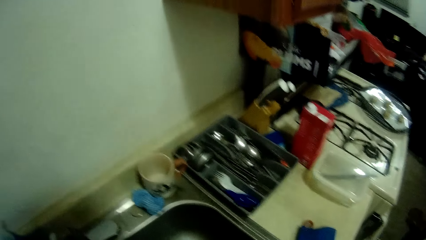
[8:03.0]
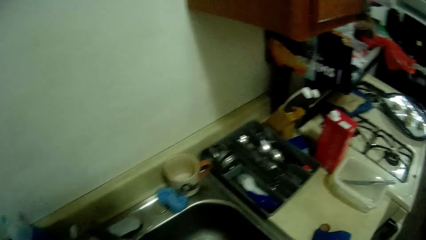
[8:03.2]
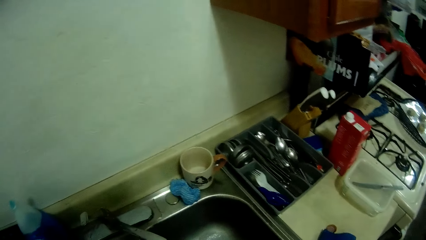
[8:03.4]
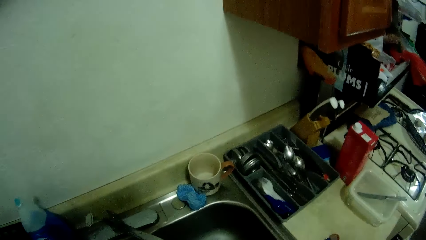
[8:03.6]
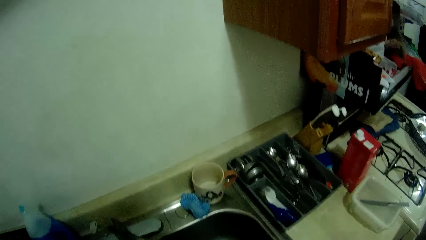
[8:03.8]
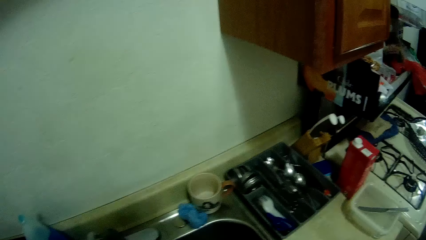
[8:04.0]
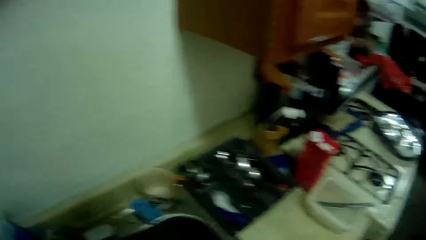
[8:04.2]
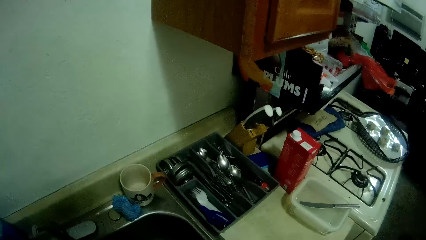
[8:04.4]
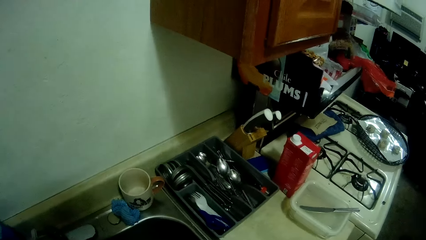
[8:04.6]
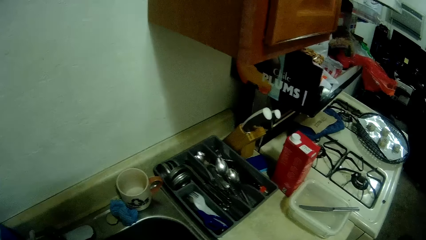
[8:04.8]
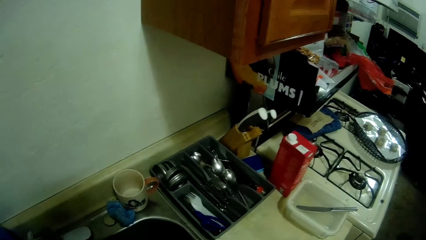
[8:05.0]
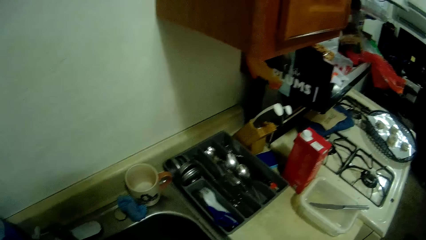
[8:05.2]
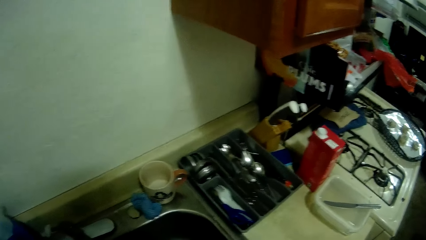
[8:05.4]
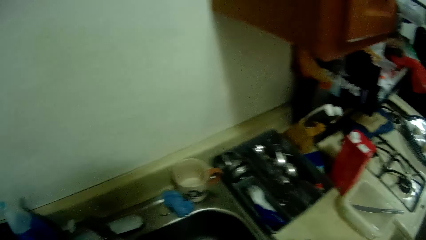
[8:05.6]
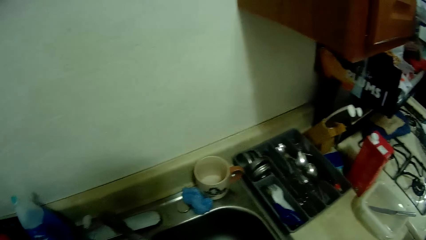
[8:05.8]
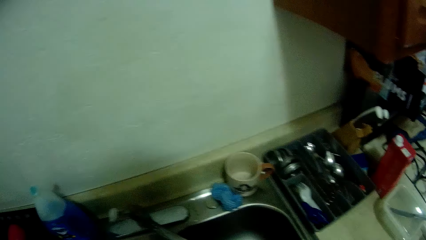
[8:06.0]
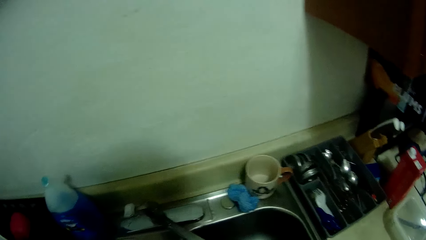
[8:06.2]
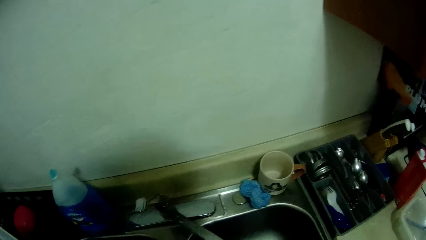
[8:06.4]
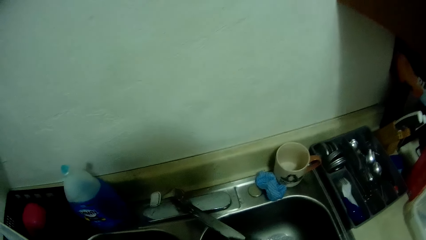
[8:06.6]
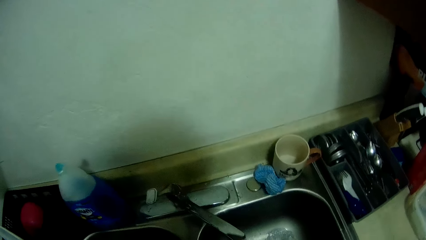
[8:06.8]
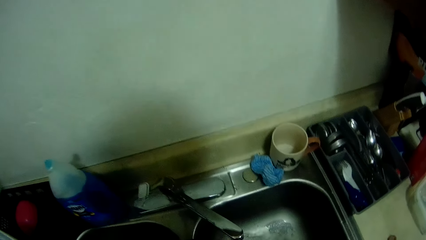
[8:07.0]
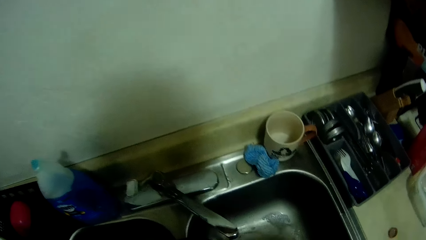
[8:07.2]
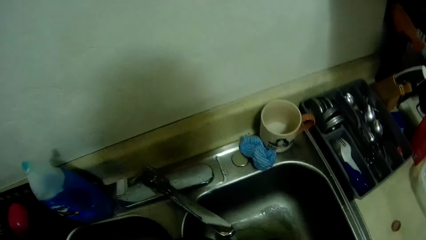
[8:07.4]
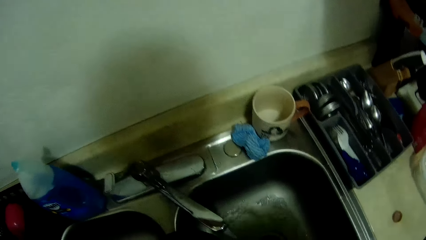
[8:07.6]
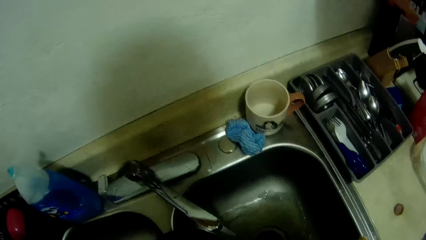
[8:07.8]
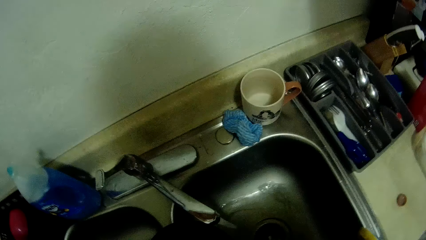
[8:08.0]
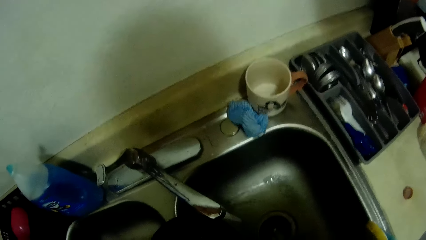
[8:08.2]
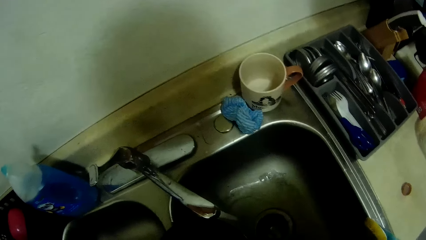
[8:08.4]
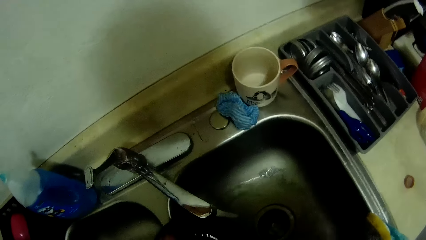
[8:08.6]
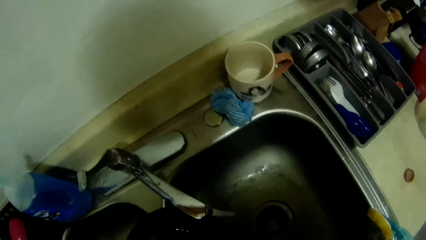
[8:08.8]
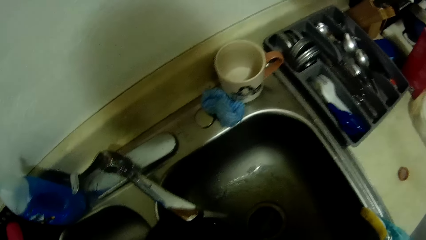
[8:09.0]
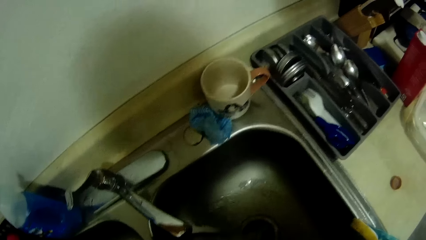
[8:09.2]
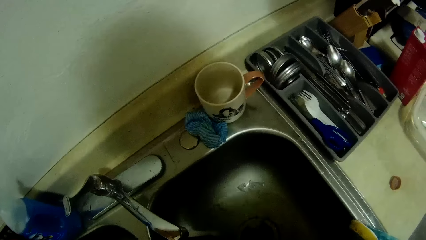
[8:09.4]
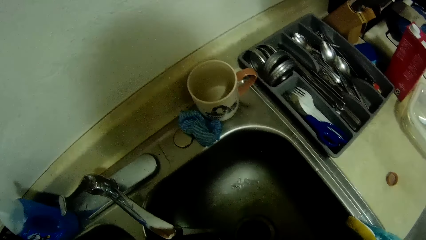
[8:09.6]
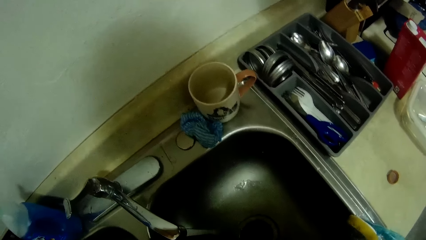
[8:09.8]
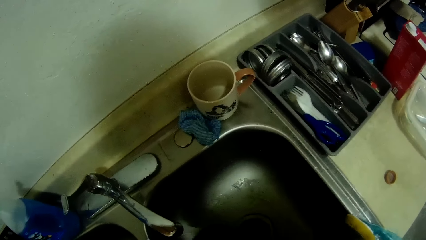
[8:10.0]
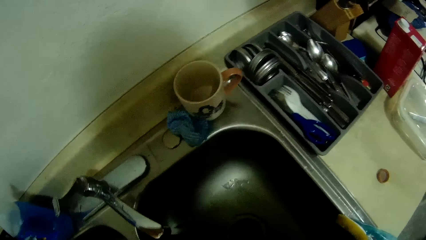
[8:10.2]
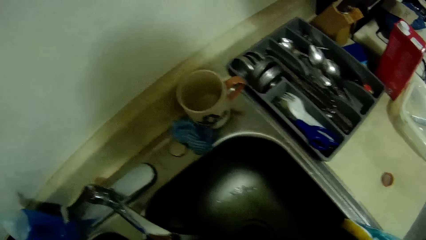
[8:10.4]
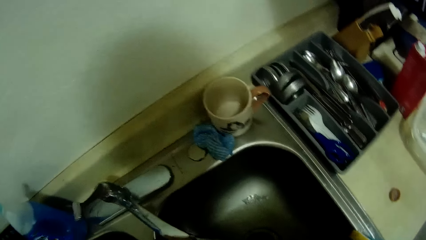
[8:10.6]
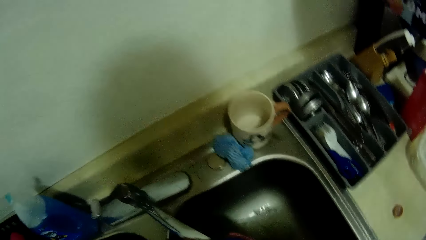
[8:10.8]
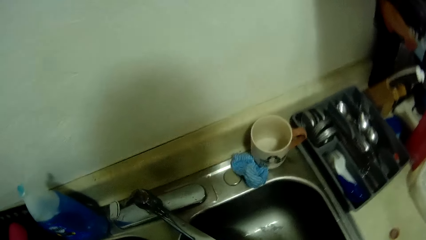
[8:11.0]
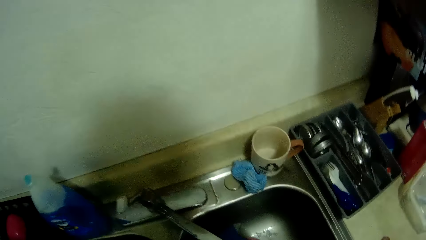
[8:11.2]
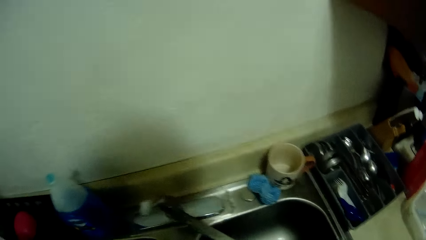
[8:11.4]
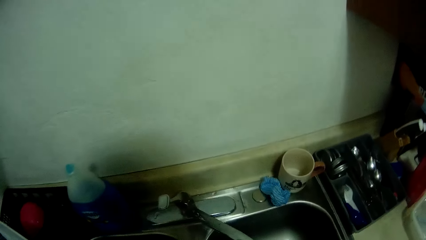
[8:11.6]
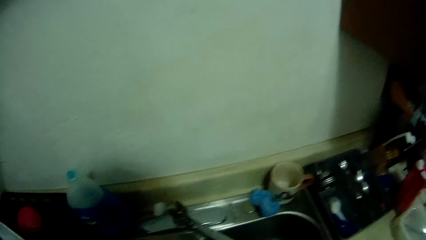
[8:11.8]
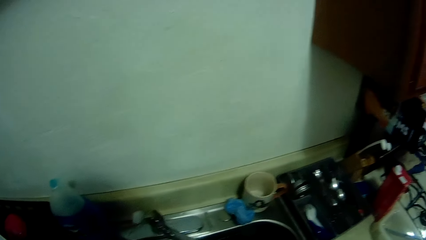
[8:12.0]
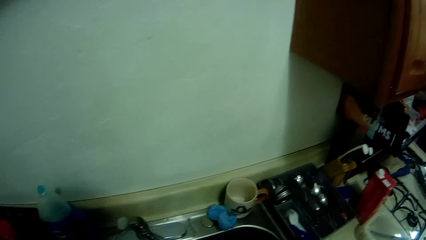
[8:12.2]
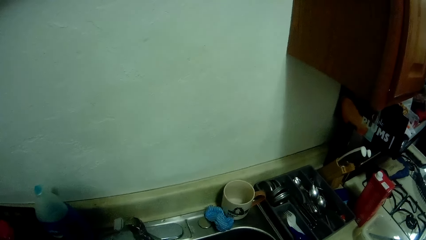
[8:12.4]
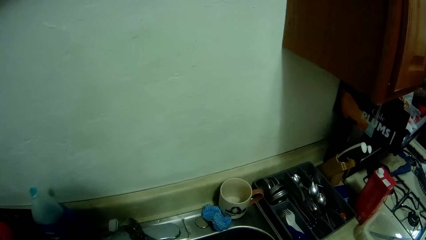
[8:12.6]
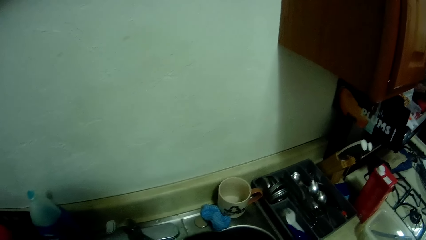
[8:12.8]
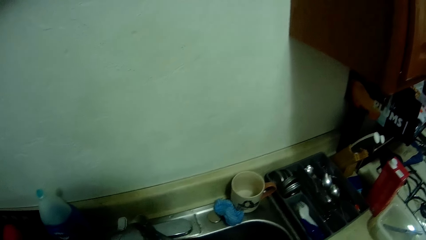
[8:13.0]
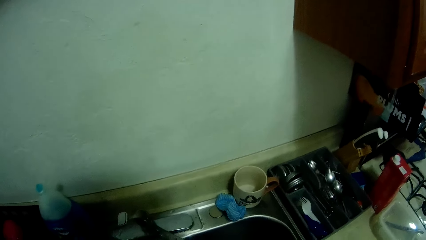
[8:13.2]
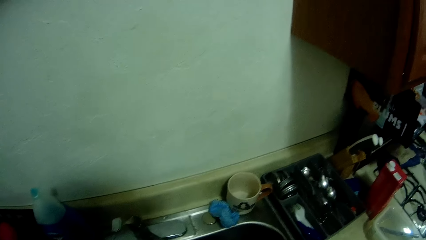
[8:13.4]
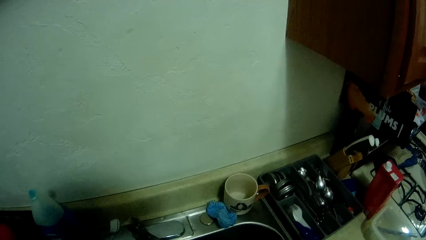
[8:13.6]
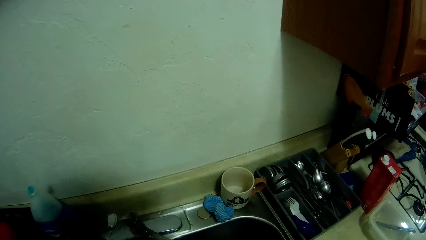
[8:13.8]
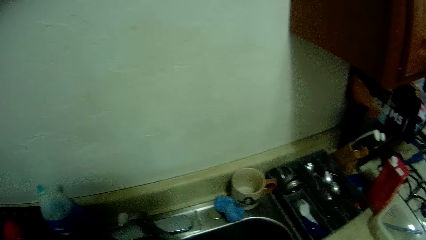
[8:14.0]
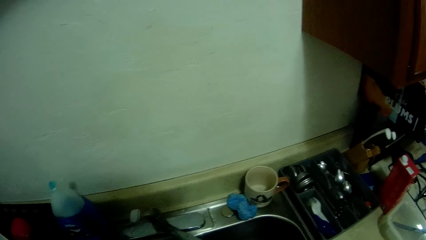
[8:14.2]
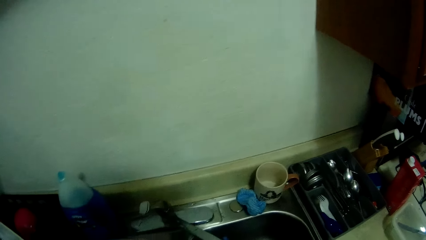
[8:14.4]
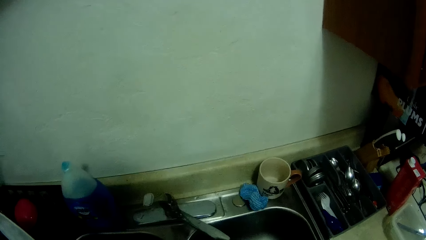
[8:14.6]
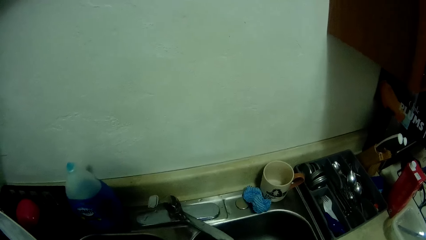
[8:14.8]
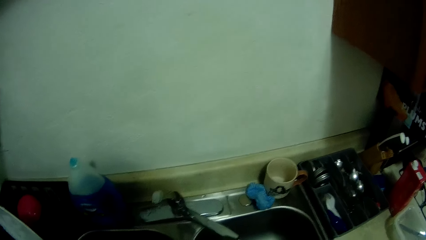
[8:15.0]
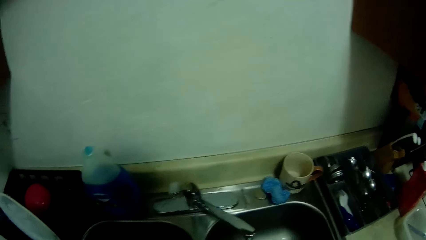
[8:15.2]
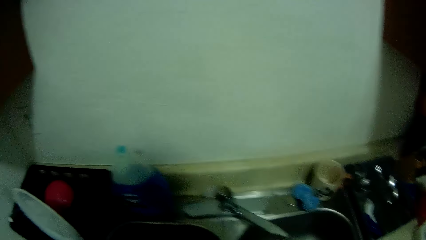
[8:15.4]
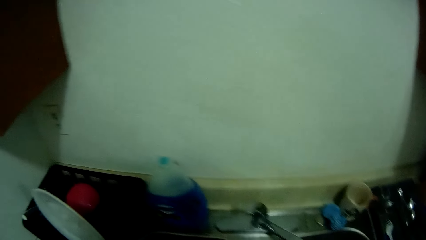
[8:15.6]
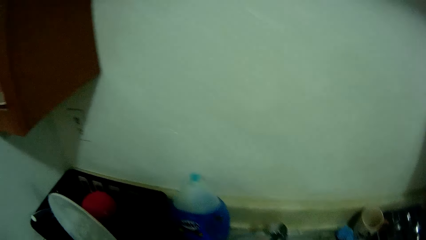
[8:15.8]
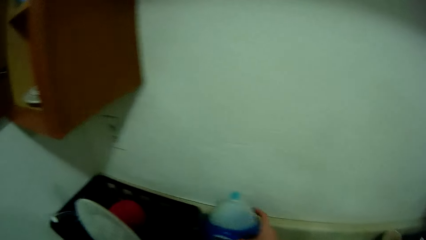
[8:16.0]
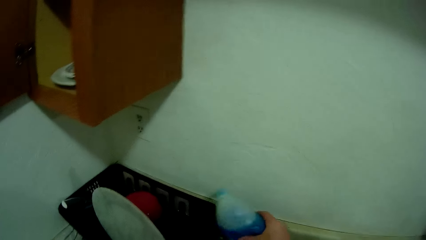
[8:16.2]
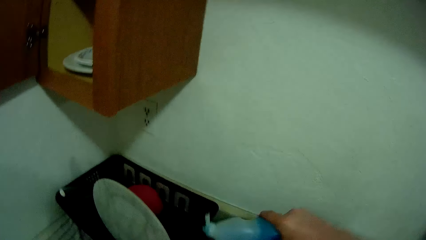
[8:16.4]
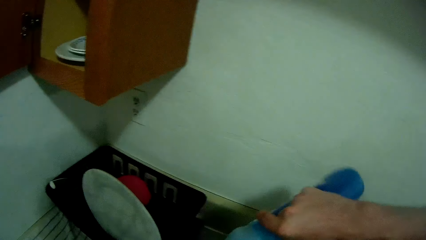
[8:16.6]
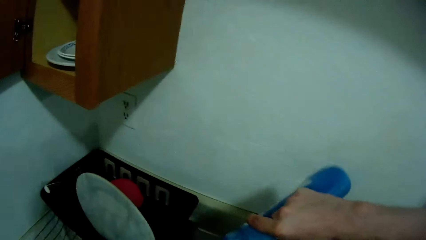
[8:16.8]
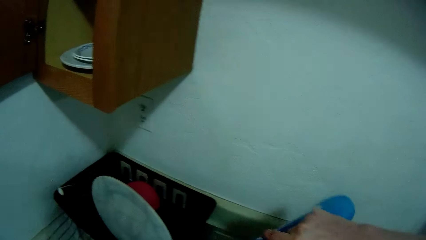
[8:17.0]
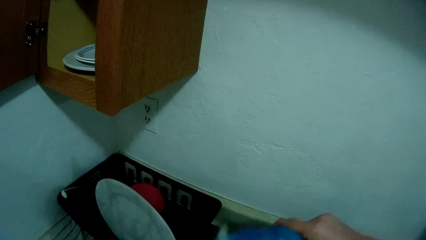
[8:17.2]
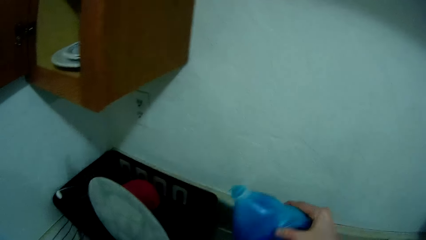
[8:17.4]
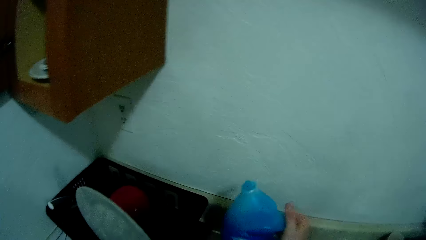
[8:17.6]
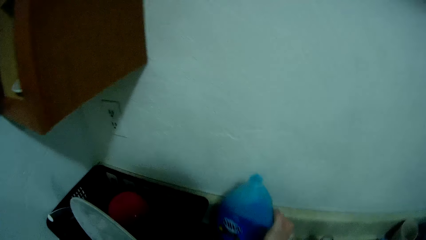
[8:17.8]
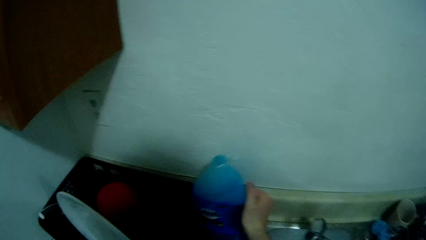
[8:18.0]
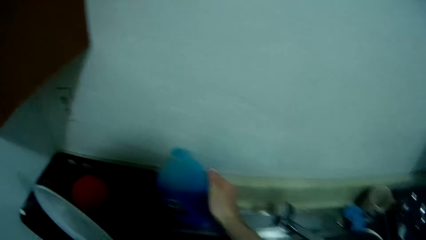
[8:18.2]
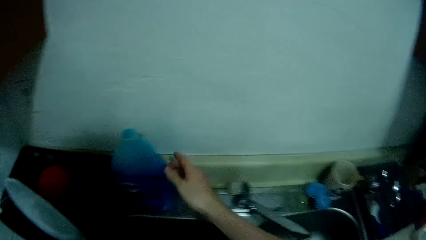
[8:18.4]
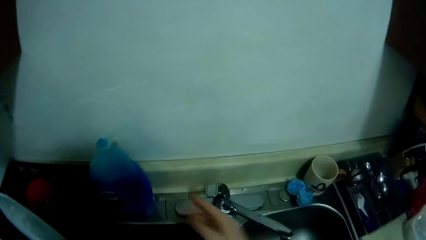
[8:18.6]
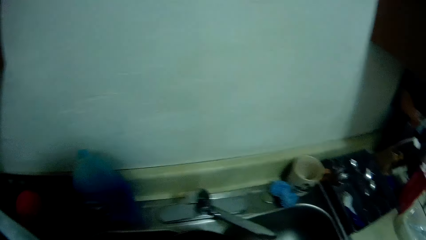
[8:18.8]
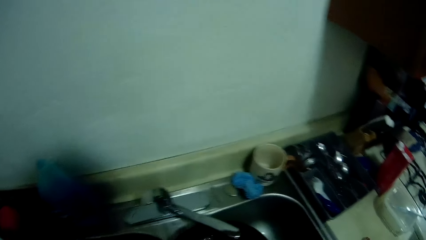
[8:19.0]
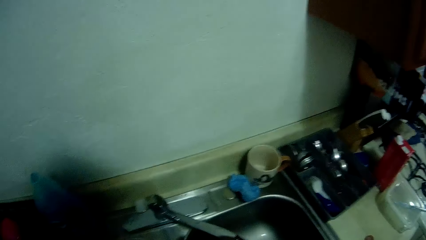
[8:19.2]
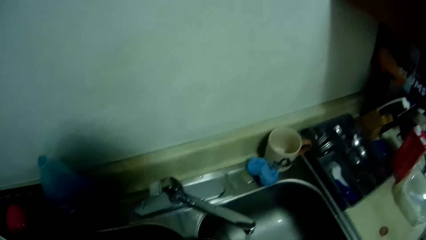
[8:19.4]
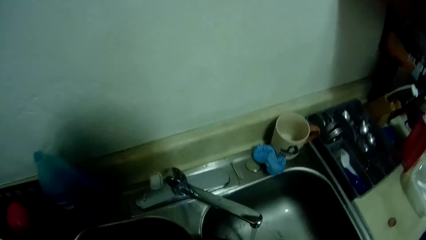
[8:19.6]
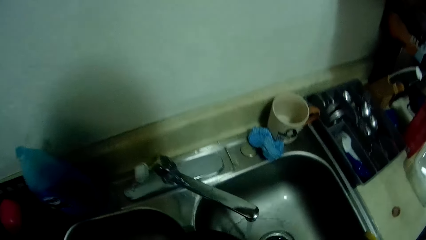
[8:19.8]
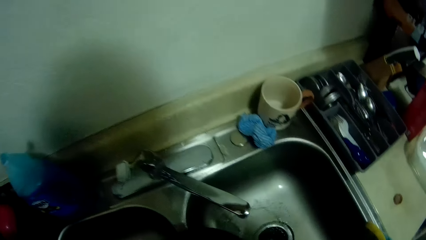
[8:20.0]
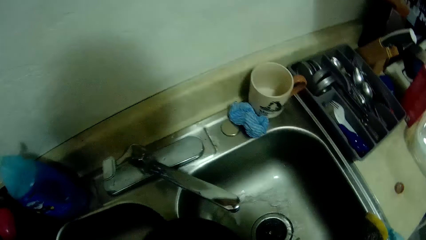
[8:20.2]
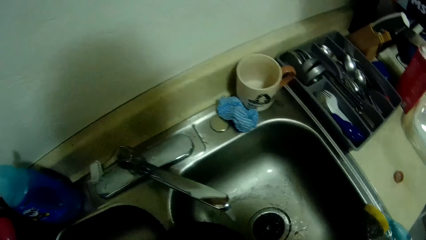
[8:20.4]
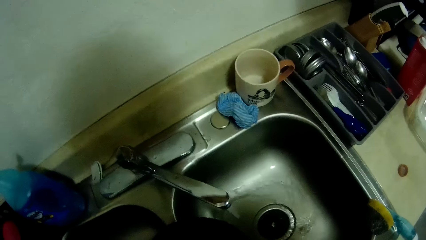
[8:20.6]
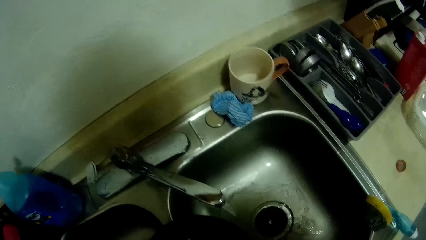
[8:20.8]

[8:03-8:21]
The camera wearer looks around a kitchen. She cleans a pan with a scrubber in a sink. She picks up a bottle of liquid soap from the countertop with her right hand. She pours liquid soap from the bottle onto the frying pan. She drops the bottle of liquid soap on the countertop.
